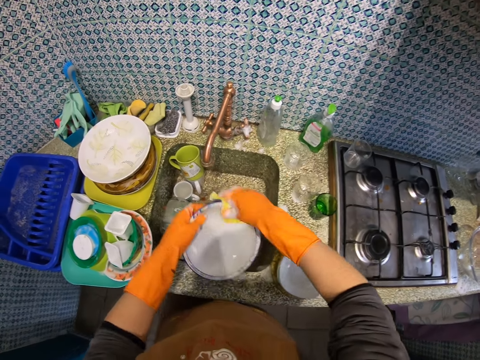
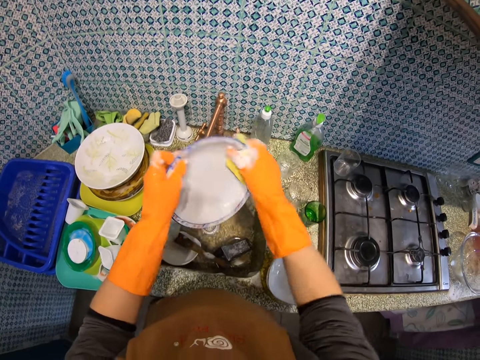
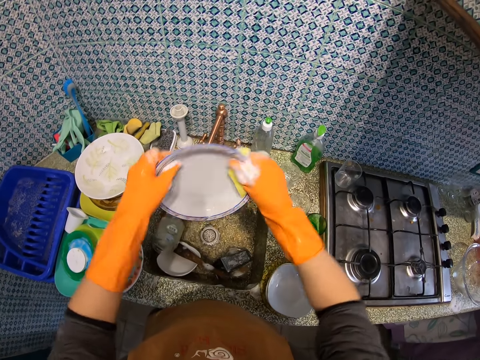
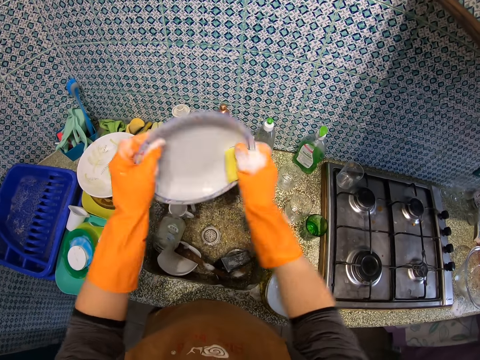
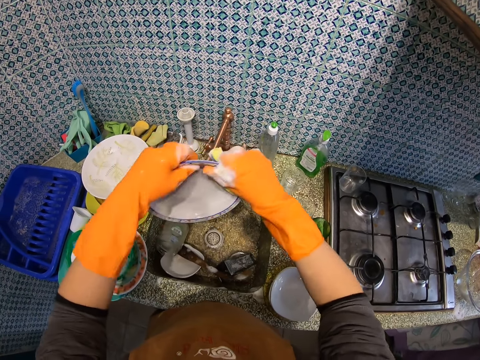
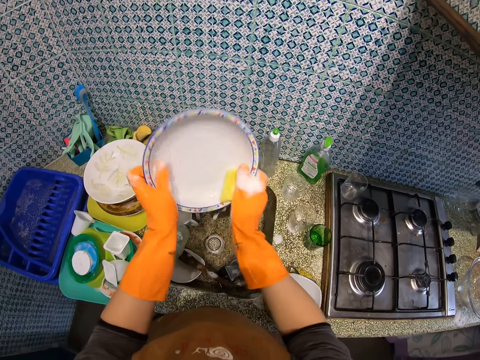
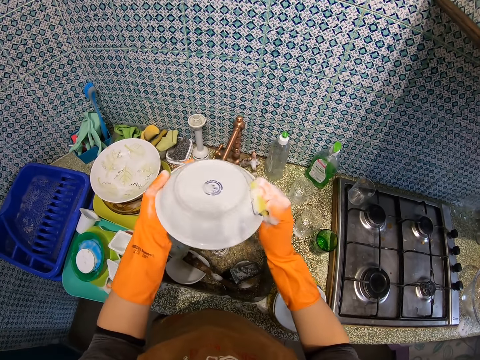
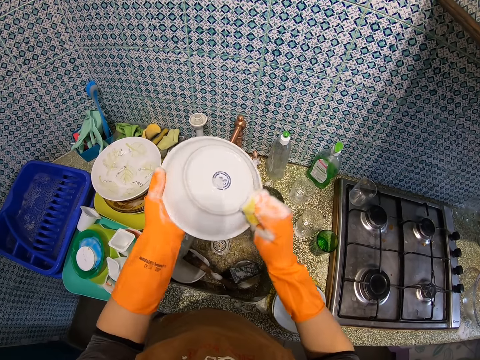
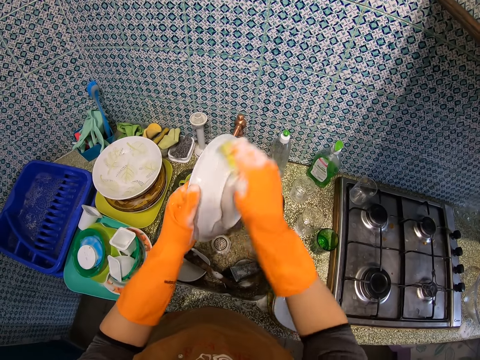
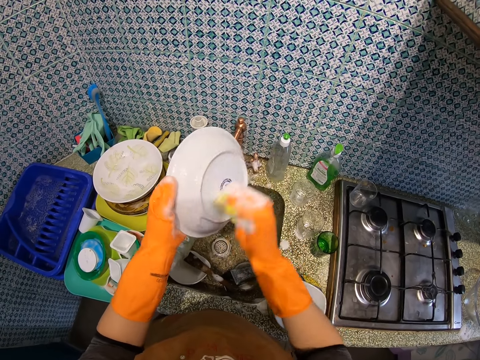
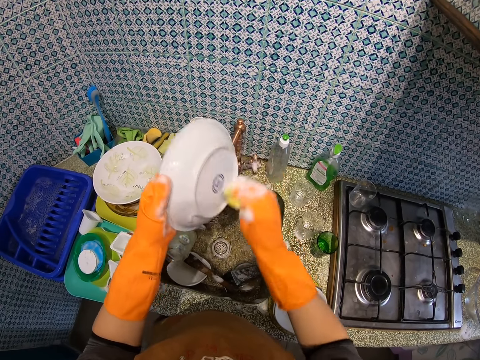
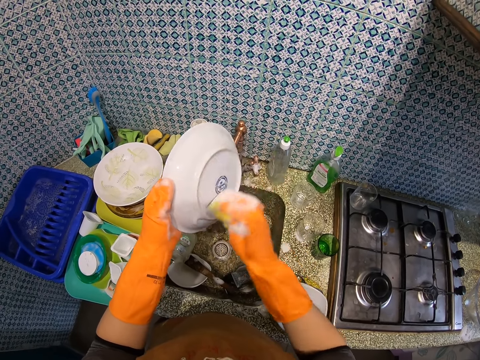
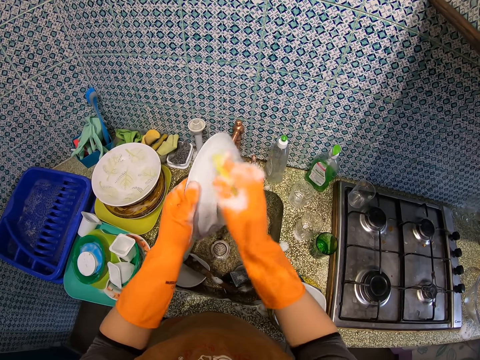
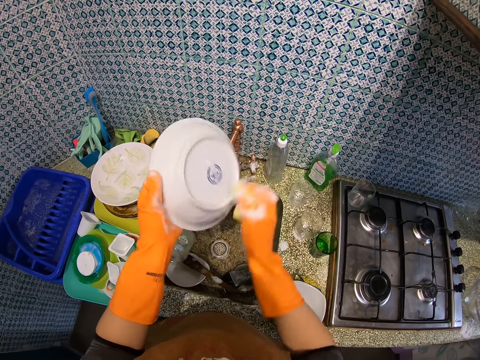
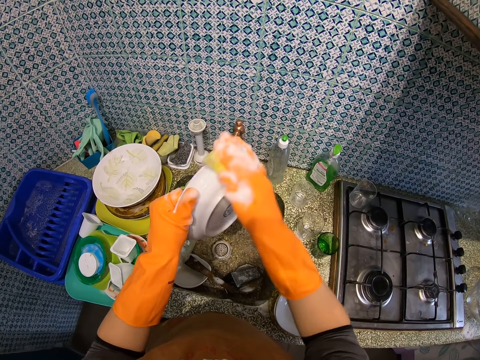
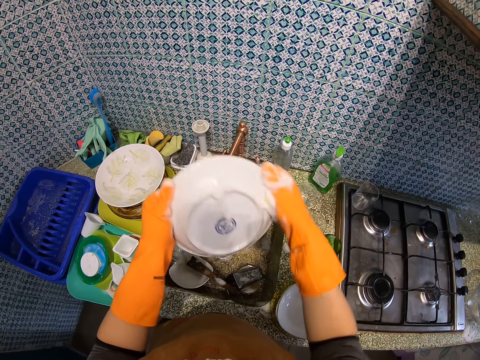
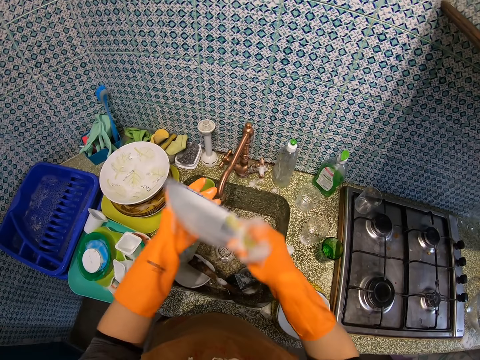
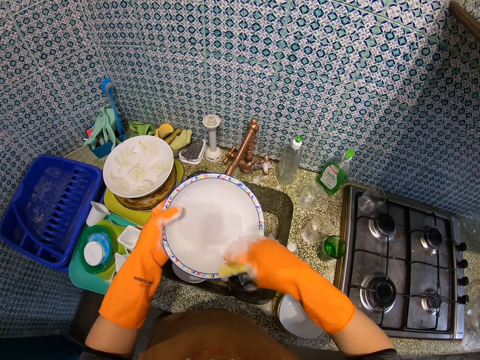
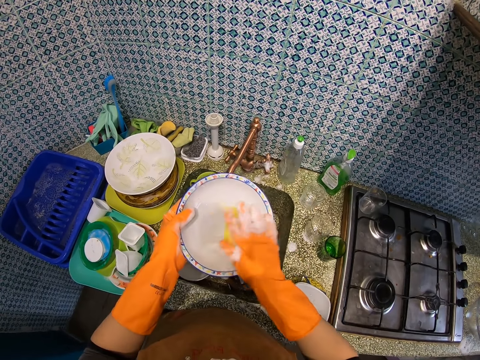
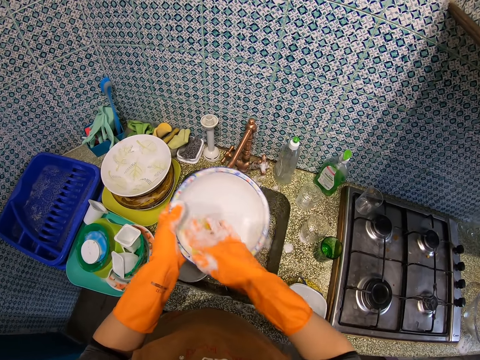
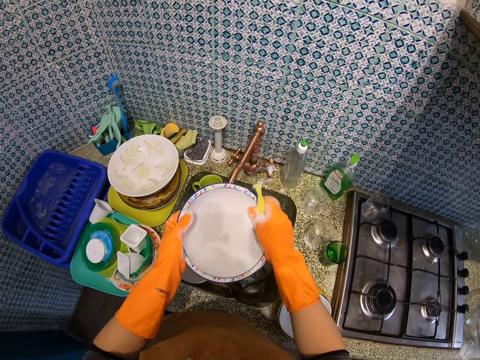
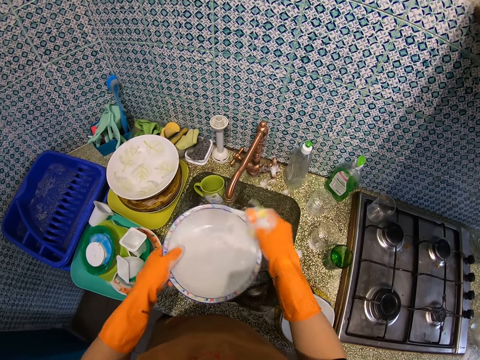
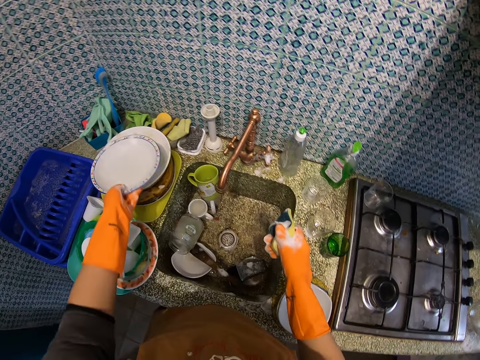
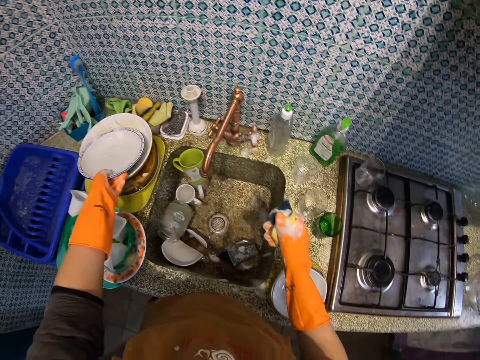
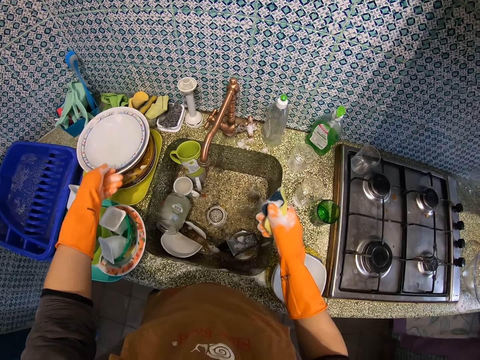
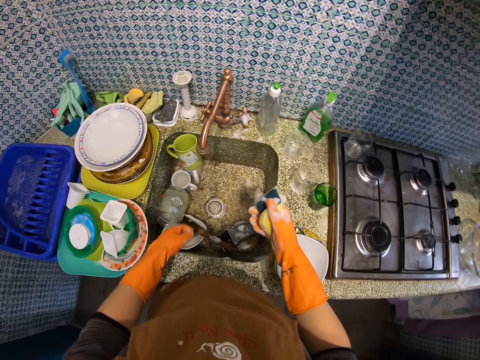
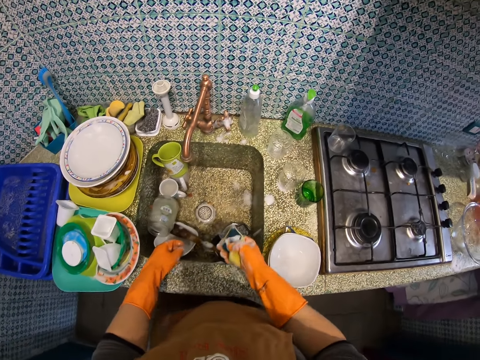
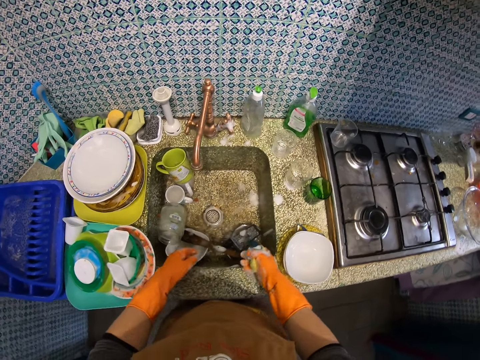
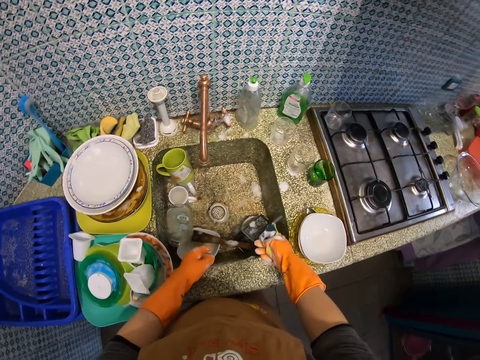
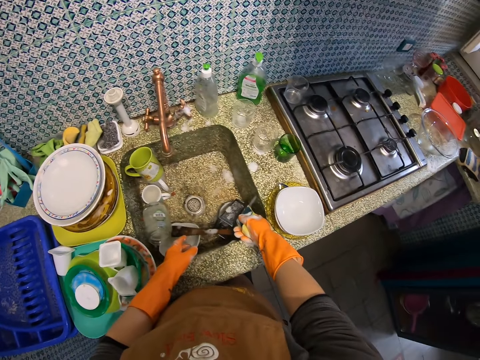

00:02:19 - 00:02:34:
The camera wearer places the plate on another dish on the sink table. They look around.

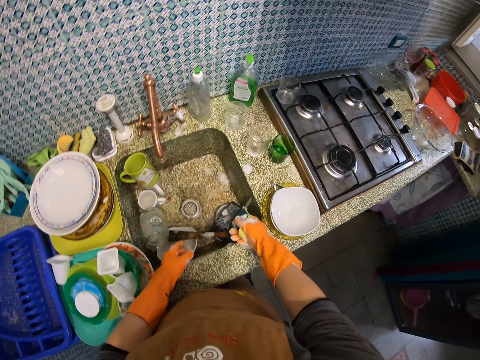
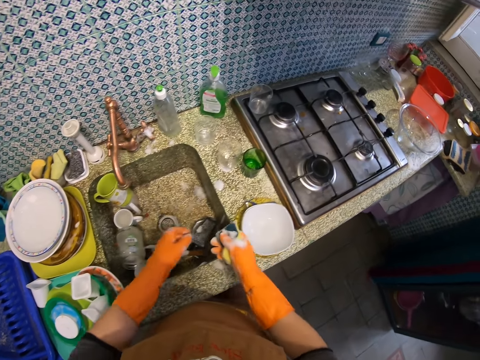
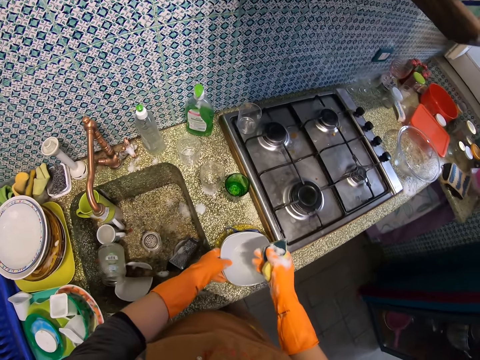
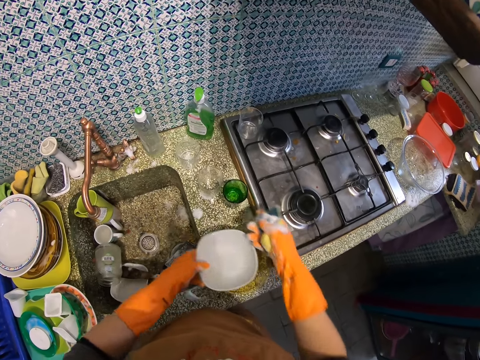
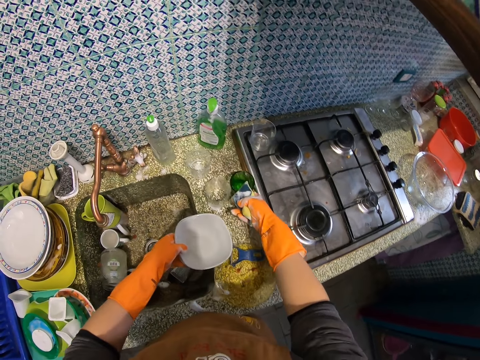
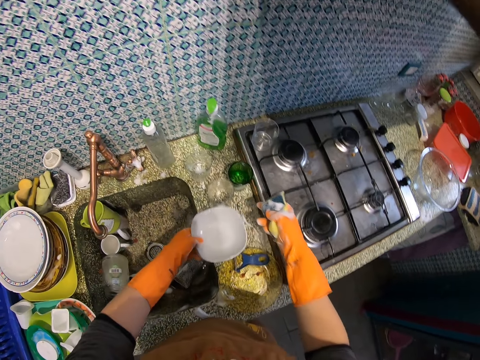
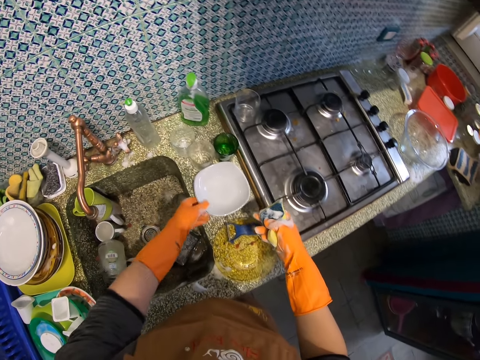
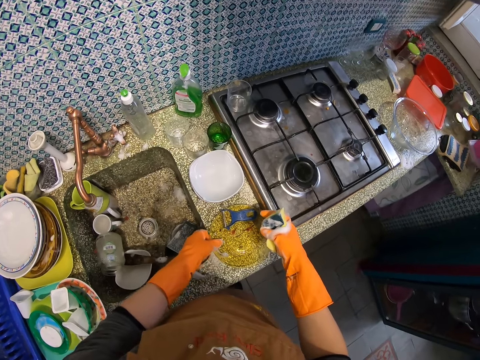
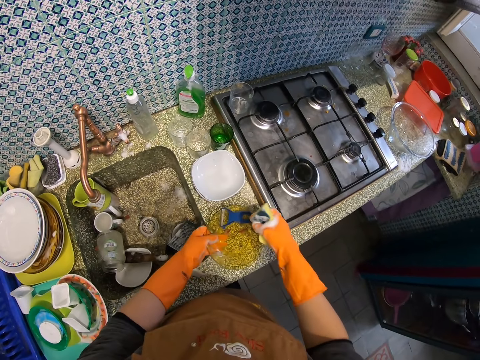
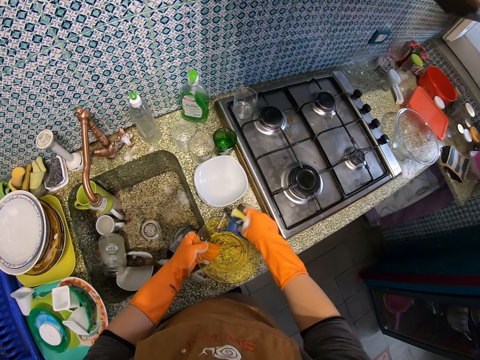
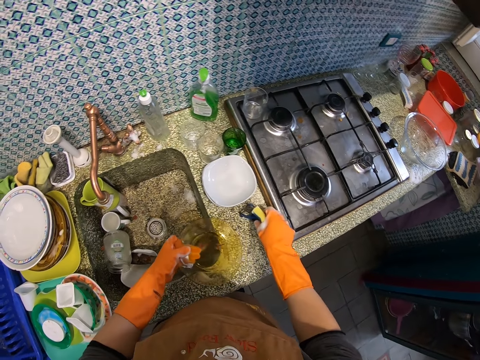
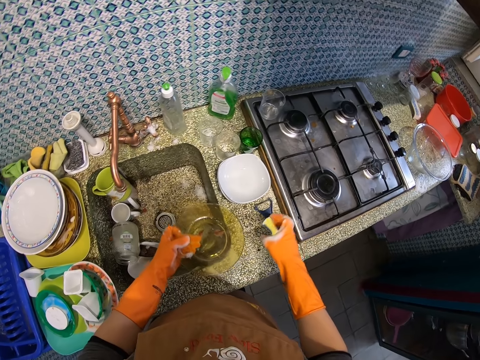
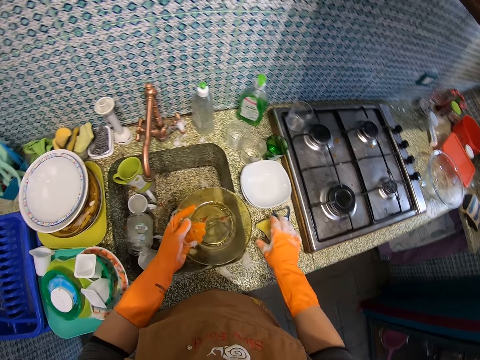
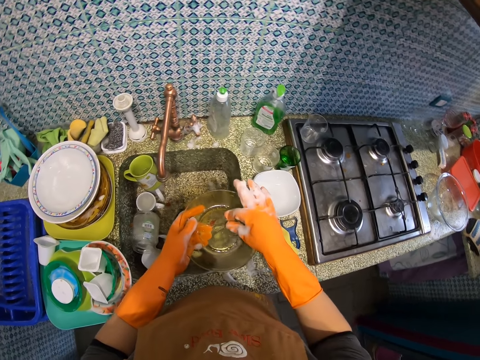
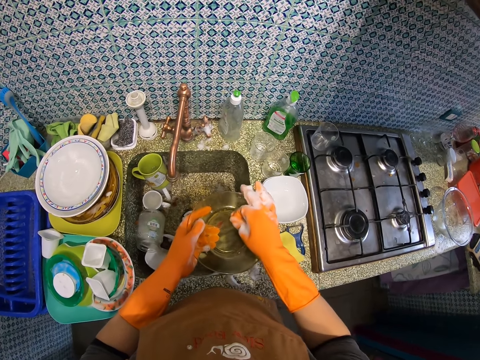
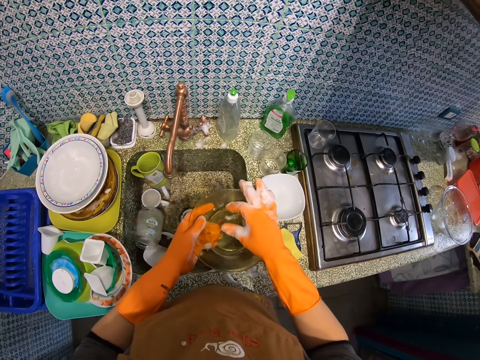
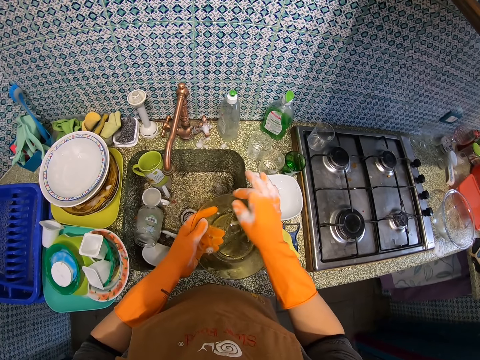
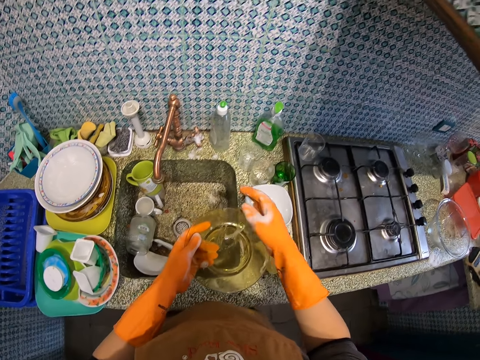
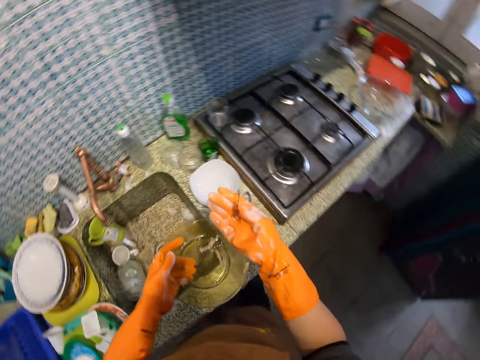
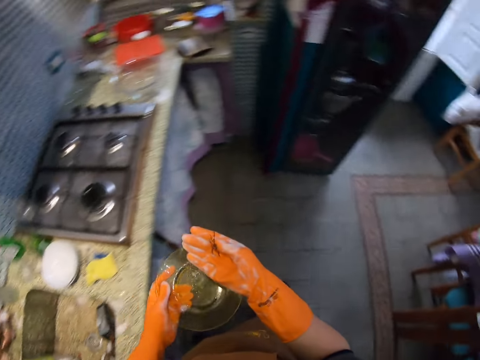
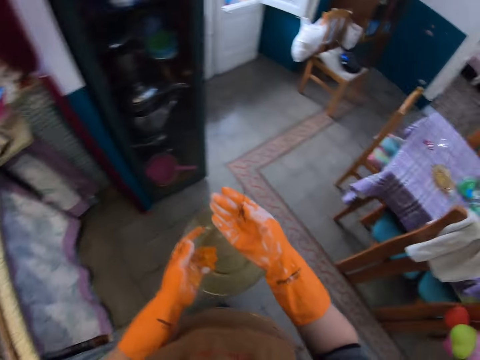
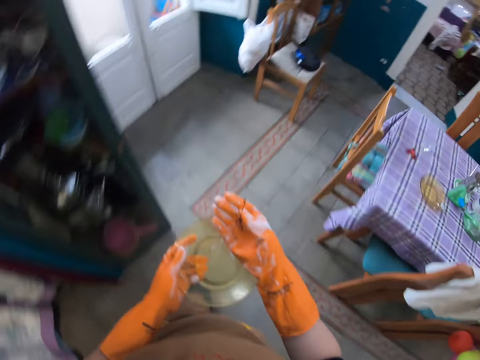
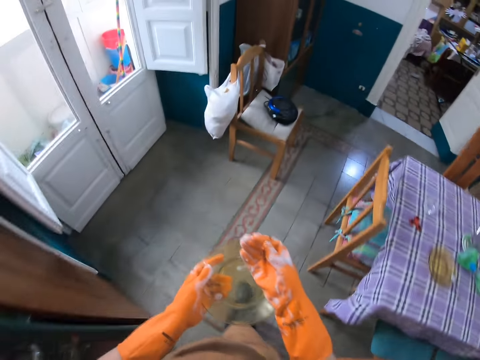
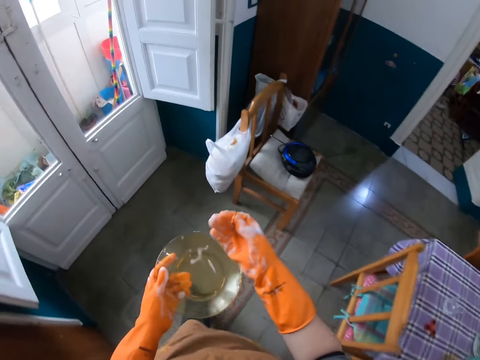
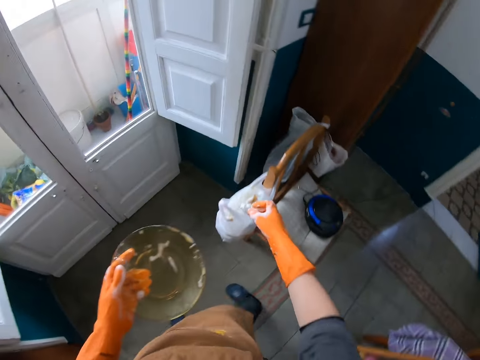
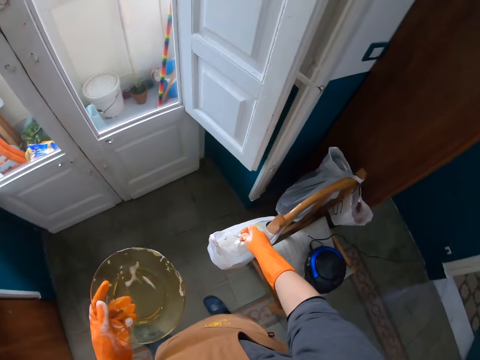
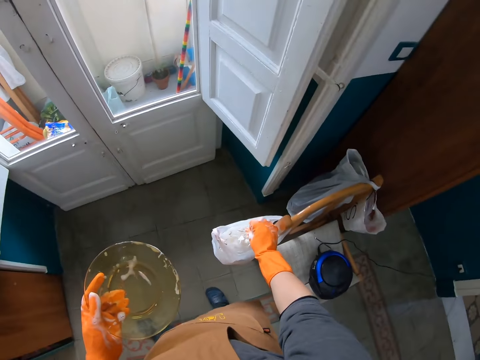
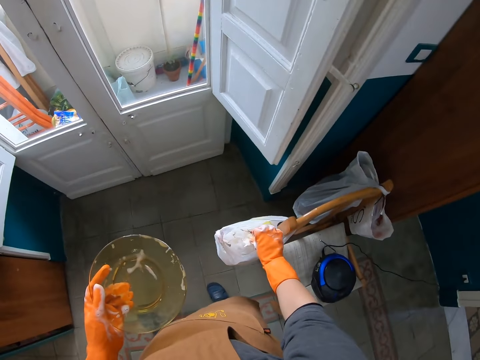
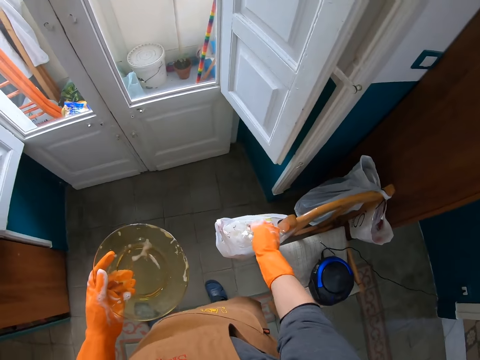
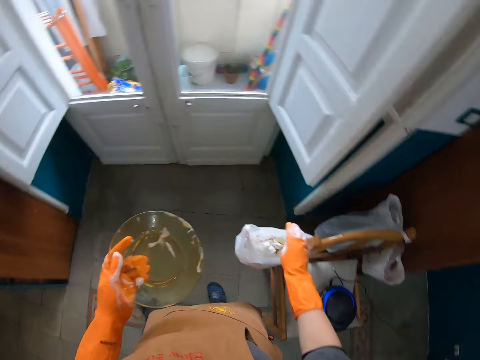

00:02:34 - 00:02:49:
The camera wearer takes the side plate from the sink. They move the glass on the sink with a hand. They place the side plate on the sink table. They take the plate placed on the sink table. They remove the vegetable peeler on the plate. They place the vegetable peeler on the sink table. They put down the dish washing sponge on the sink table. They remove the waste particle on the plate. They walk around. They put the waste particle inside the paper bag or nylon.
